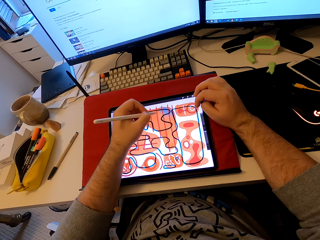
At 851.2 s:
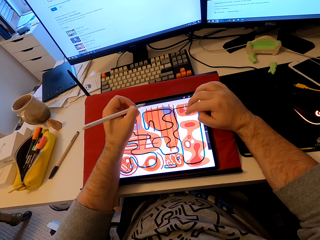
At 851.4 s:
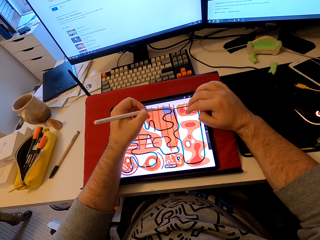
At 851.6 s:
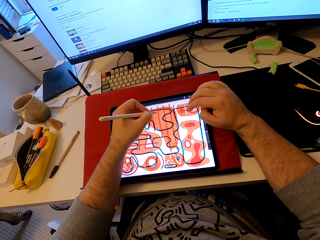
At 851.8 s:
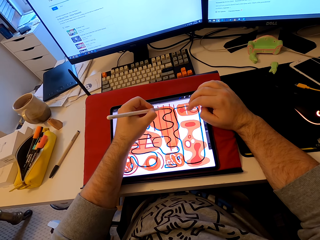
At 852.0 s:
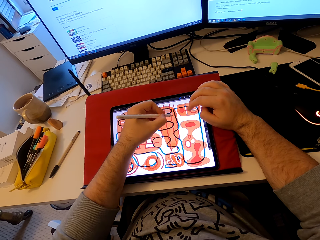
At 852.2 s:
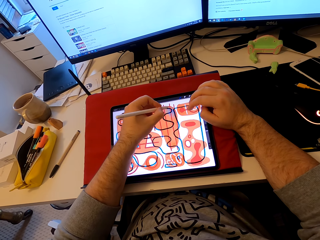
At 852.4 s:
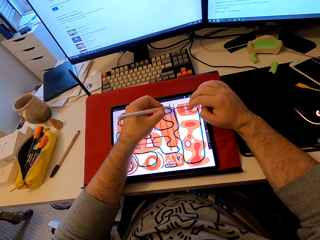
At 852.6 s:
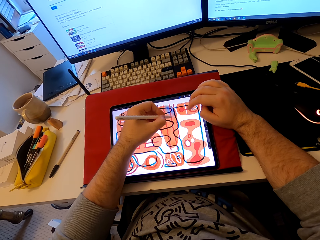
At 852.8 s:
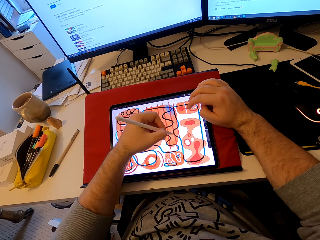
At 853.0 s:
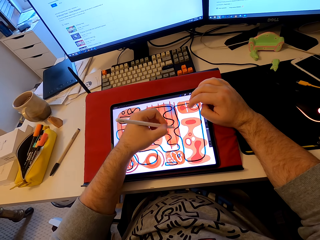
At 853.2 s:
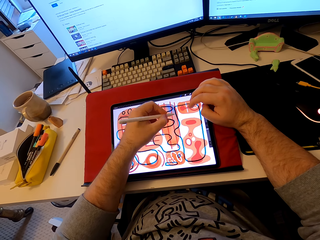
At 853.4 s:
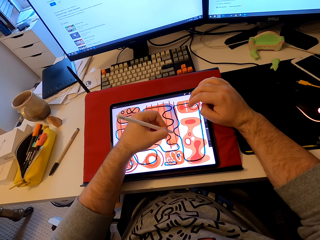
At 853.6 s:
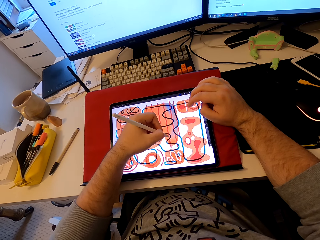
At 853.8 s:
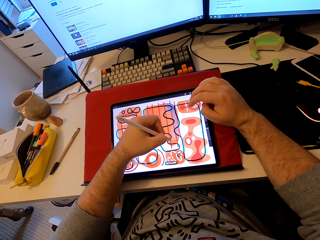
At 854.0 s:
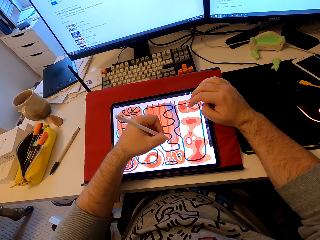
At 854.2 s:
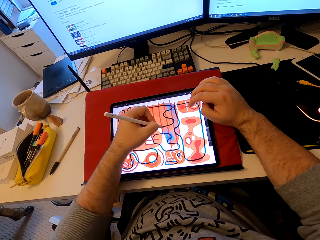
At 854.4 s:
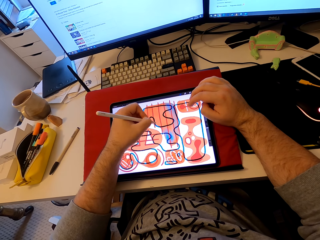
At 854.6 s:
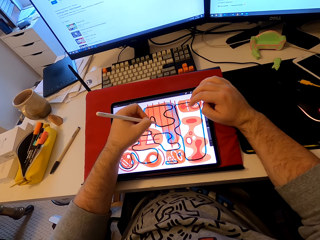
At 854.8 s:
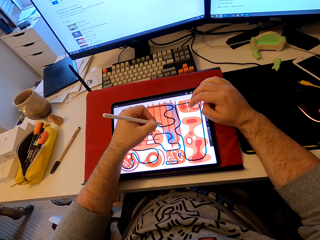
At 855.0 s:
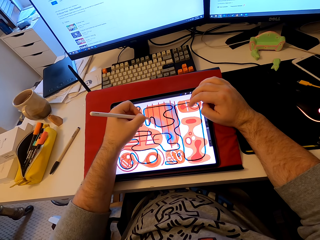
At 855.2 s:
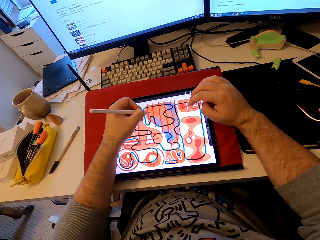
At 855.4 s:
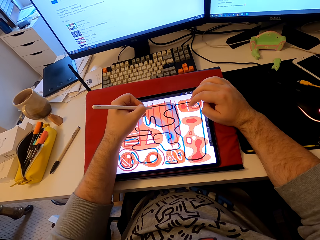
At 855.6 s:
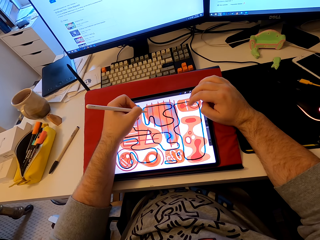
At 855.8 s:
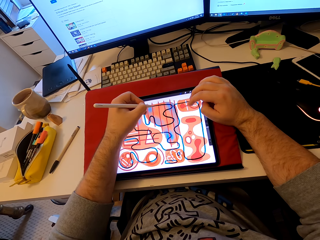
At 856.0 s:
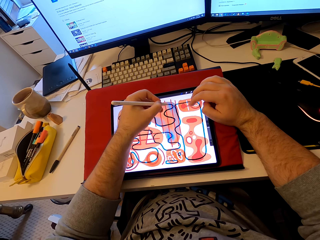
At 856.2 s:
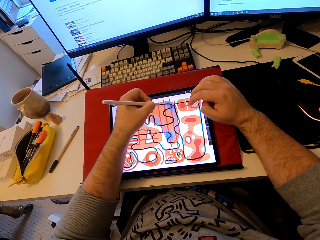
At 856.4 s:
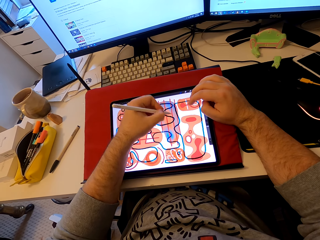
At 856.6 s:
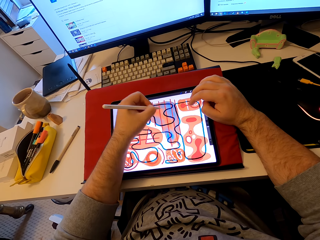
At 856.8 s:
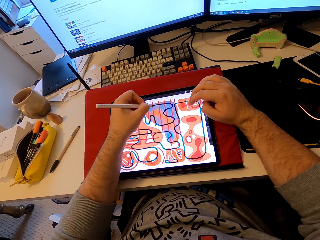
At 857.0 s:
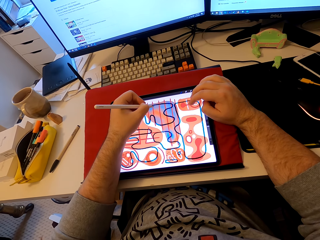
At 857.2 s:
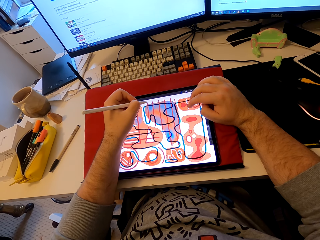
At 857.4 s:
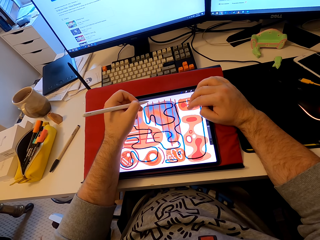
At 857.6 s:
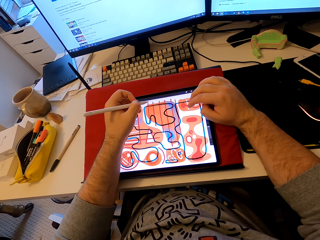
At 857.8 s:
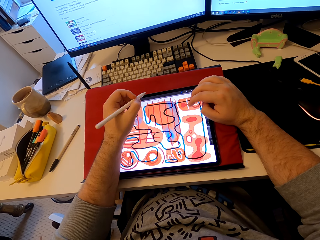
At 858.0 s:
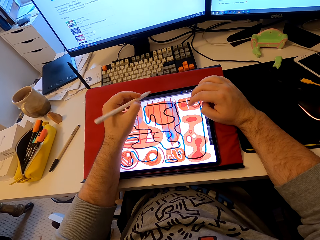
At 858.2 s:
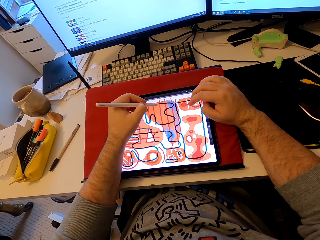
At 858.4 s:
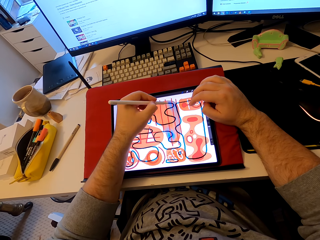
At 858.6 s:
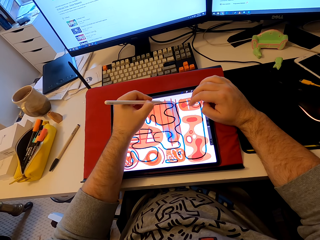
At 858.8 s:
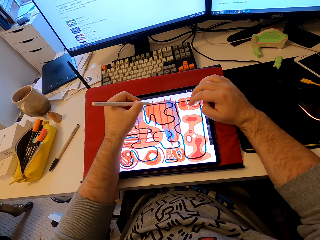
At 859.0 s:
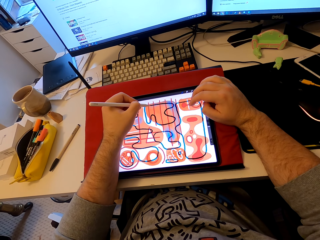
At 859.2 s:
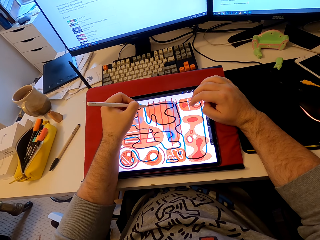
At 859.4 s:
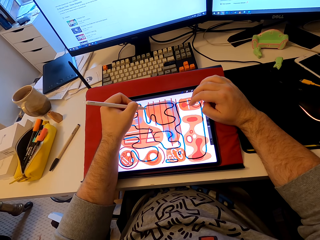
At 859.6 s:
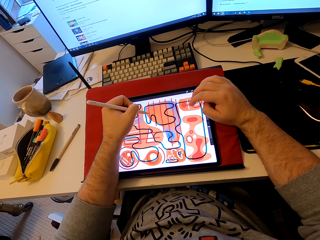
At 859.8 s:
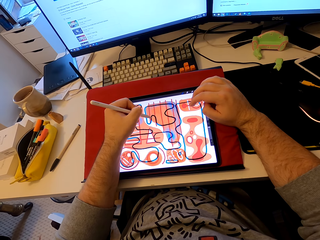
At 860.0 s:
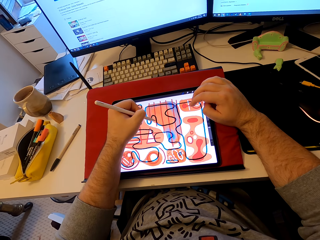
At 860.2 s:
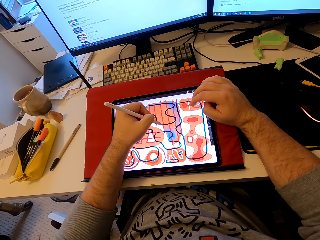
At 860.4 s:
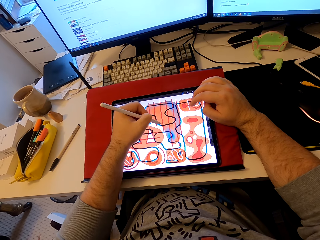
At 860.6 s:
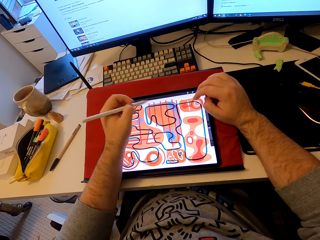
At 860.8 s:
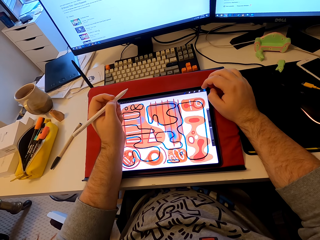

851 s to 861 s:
The camera wearer taps on the tablet's screen. They color on the tablet's screen. They tap on the tablet's screen. They draw on the tablet's screen.

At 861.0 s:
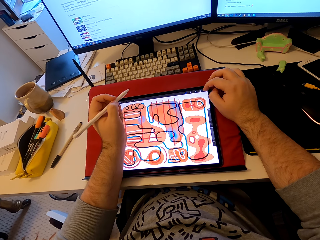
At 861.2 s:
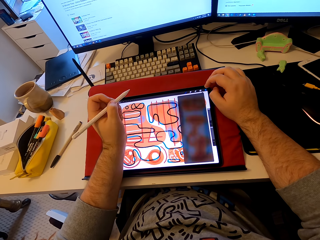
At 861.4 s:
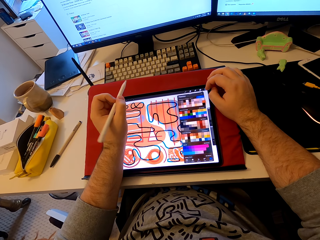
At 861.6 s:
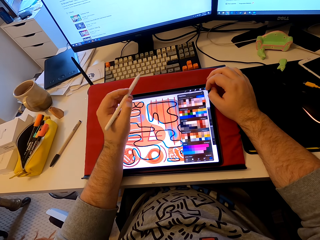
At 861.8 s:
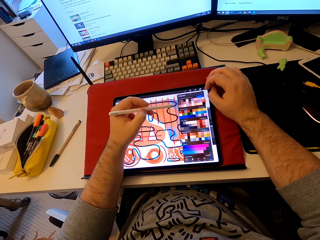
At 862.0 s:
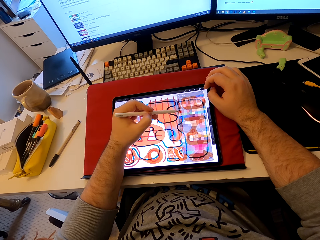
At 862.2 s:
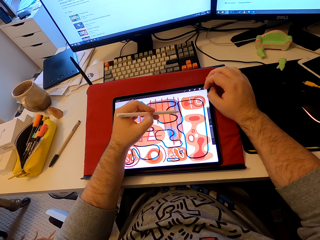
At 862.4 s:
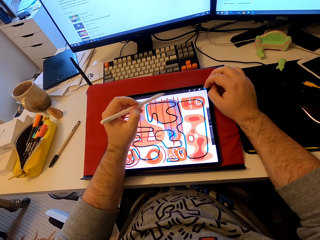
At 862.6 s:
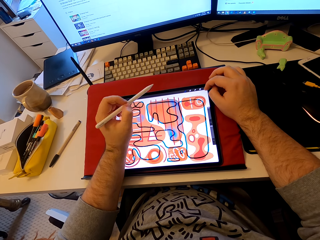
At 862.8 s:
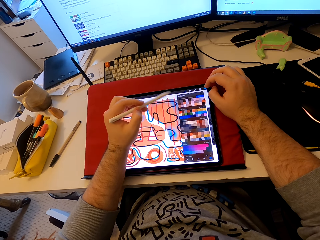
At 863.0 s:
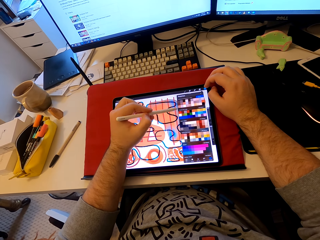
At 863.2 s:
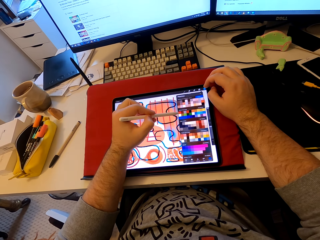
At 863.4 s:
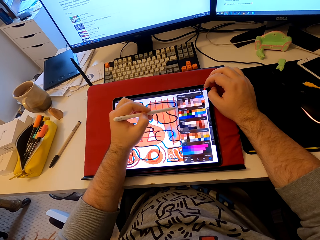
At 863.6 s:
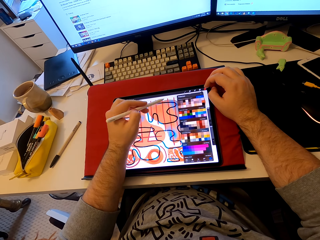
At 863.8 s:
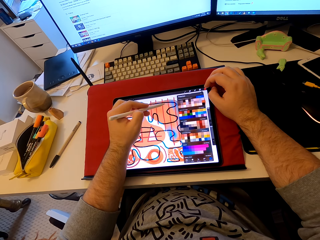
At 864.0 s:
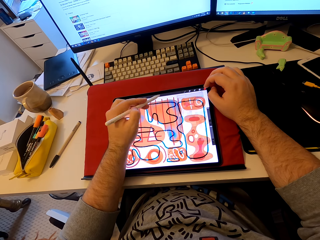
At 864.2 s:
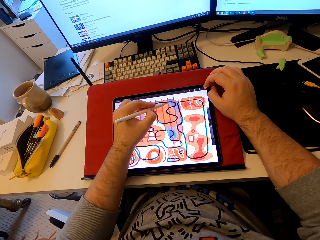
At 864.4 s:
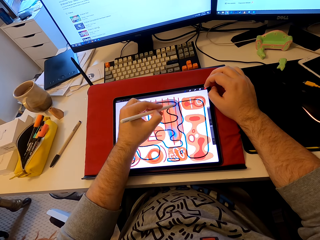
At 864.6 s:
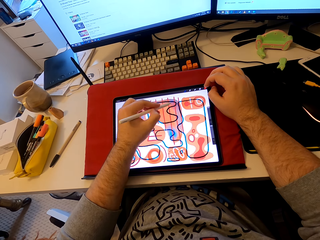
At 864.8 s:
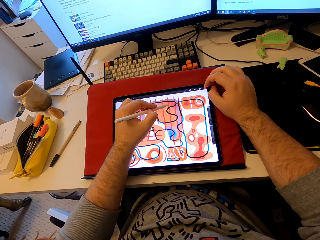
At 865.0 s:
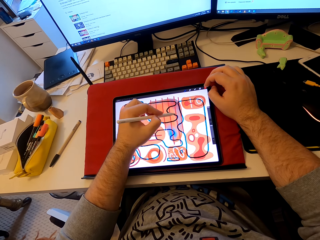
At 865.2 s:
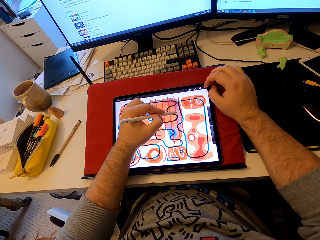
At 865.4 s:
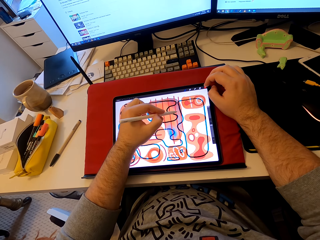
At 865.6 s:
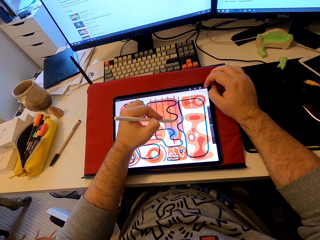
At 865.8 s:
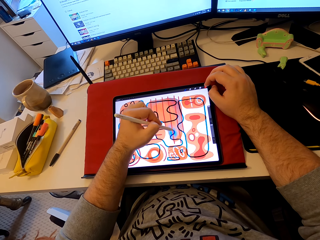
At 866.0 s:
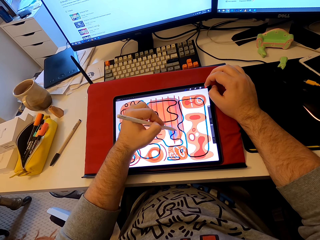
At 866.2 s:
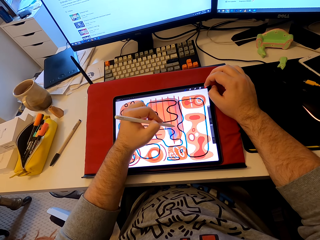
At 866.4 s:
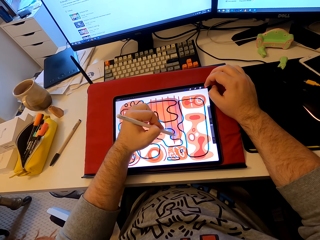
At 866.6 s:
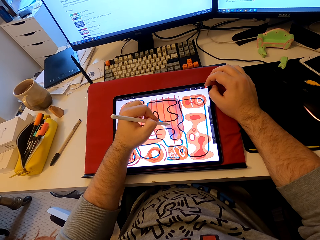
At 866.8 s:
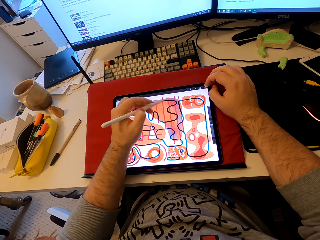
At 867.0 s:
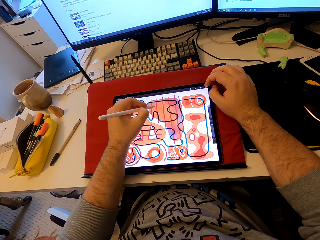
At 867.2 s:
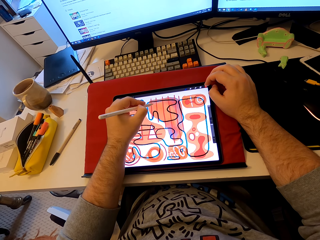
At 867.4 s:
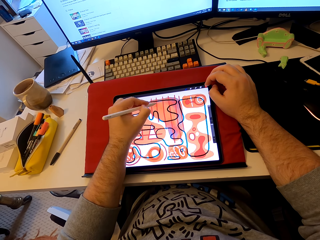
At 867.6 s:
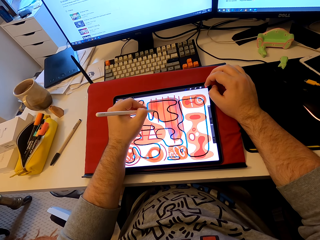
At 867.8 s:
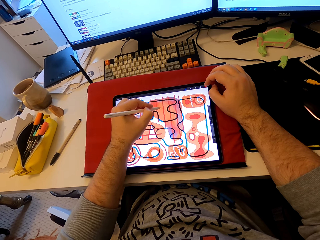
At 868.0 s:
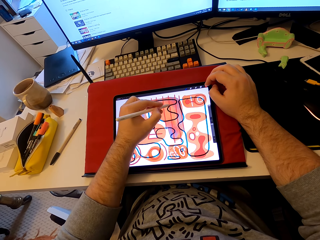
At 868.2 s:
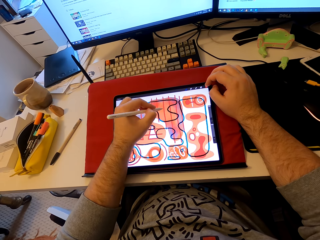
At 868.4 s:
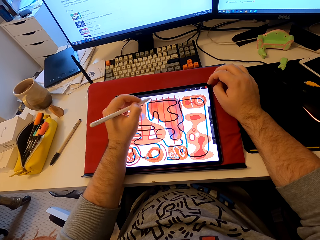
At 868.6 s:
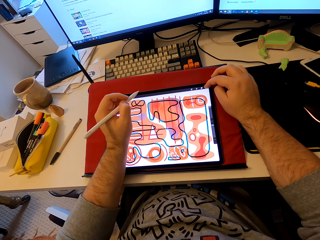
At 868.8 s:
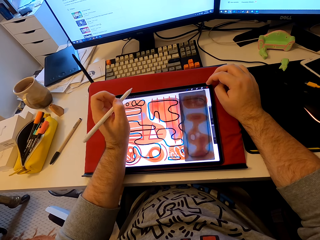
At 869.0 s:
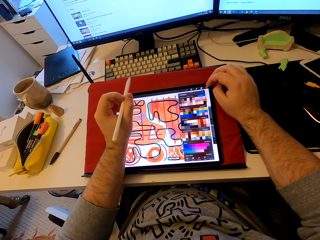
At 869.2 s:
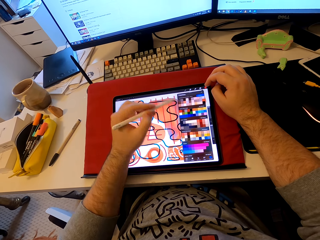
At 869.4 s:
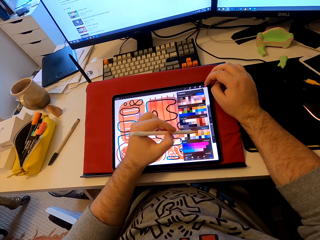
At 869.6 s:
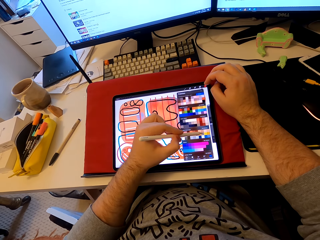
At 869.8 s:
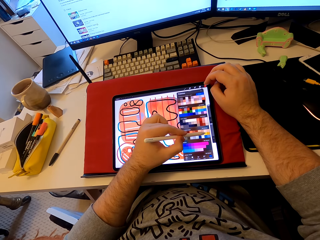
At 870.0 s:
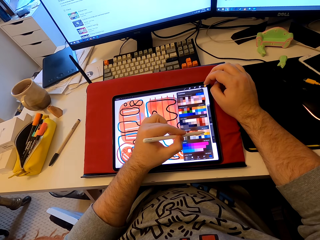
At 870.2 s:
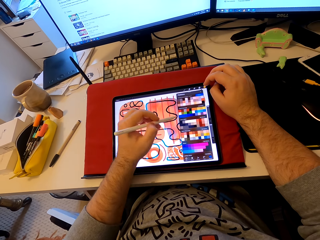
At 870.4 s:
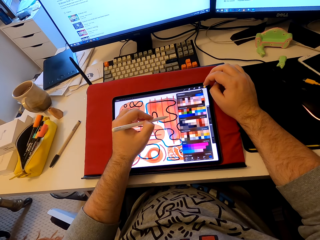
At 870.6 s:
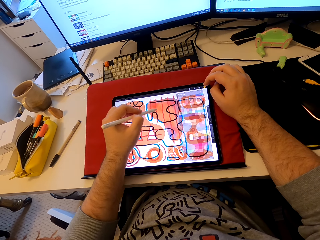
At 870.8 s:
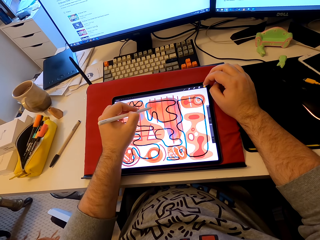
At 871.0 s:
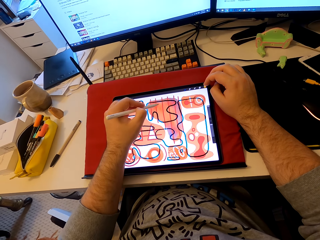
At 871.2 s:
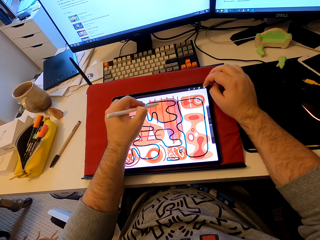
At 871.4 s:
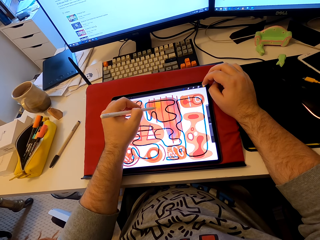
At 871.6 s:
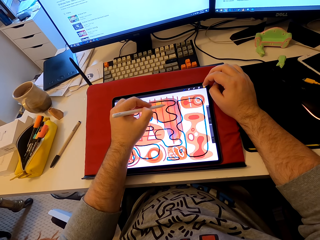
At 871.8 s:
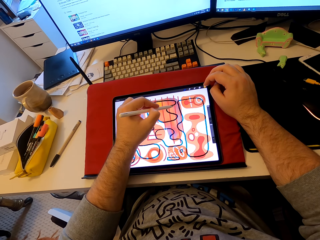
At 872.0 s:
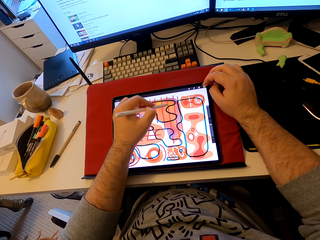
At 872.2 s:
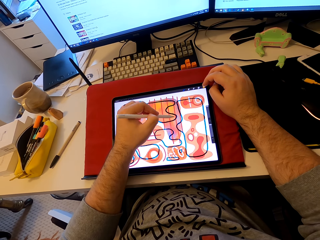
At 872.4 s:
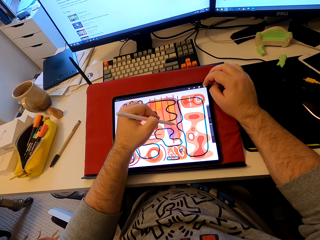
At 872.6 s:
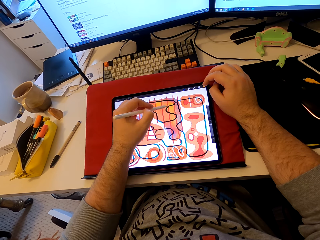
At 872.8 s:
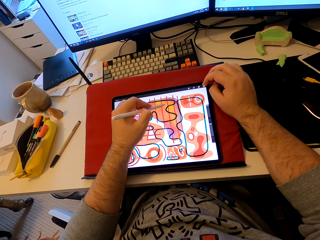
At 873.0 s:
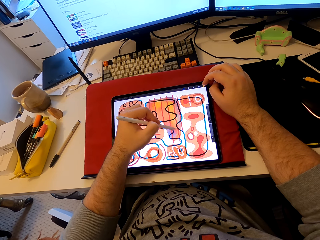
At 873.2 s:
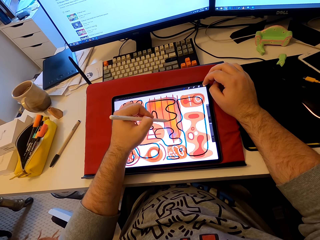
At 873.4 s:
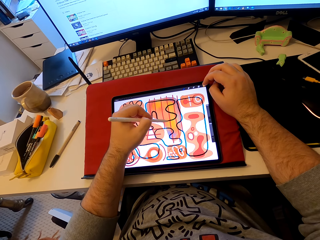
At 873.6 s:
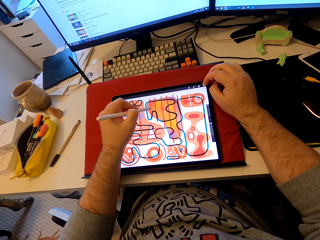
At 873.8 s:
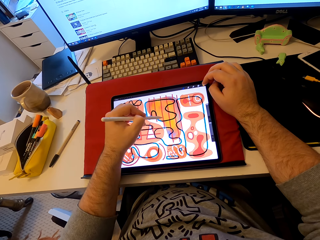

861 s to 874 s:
The camera wearer operates the tablet. They point the tablet's screen with a stylus pen. They draw patterns on the tablet. They tap on the tablet's screen. They color on the tablet's screen. They point the tablet's screen with the stylus pen. They operate the tablet. They draw patterns on the tablet. They color on the tablet's screen.
